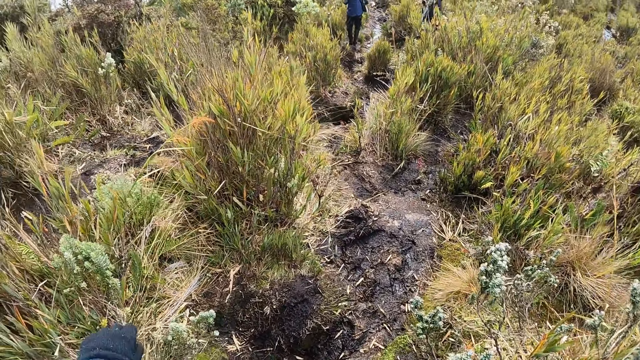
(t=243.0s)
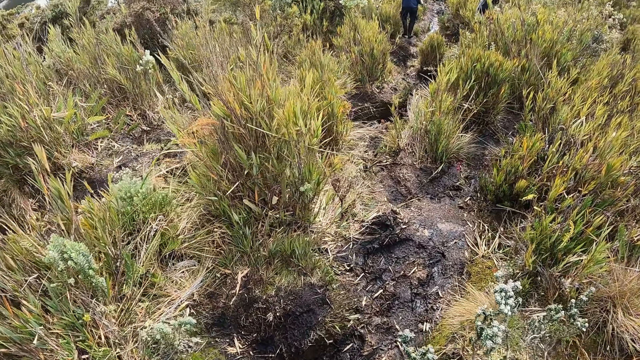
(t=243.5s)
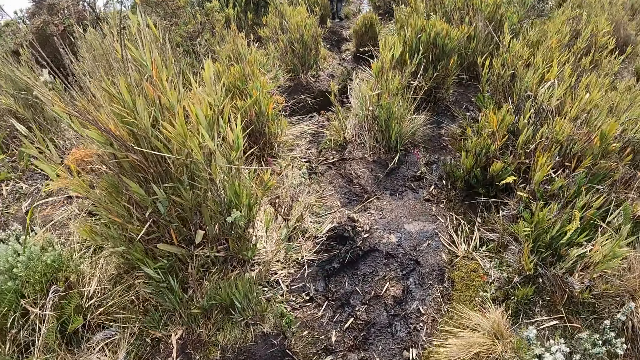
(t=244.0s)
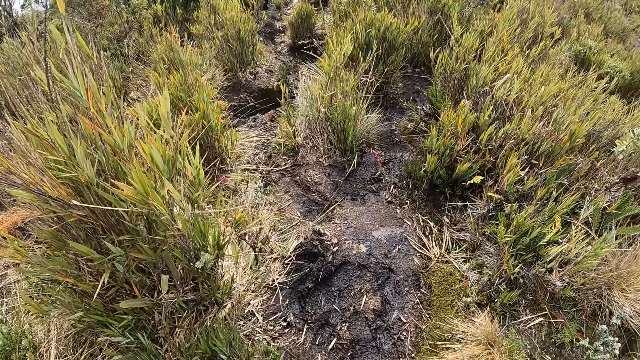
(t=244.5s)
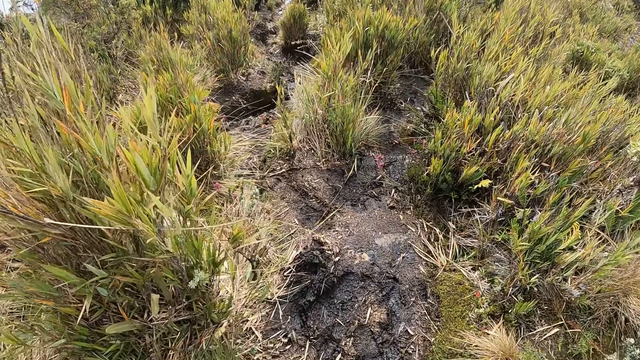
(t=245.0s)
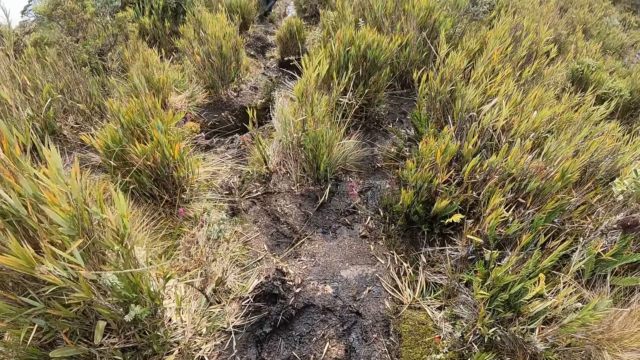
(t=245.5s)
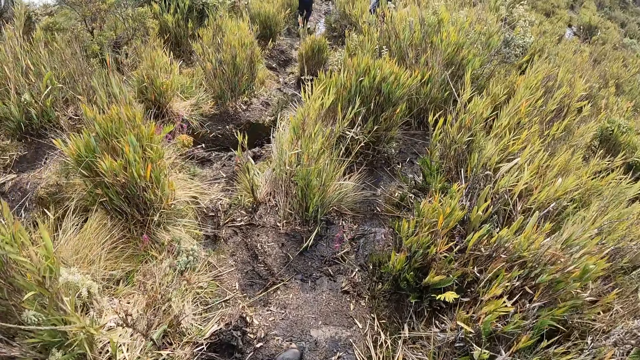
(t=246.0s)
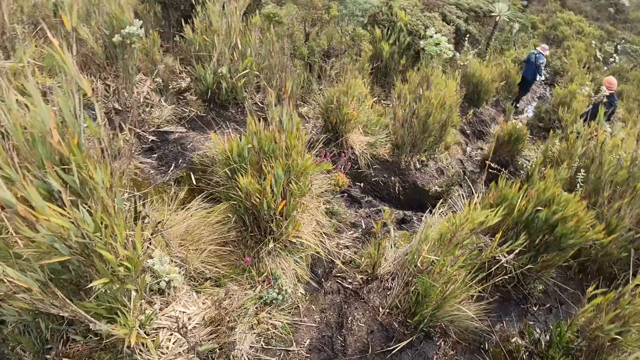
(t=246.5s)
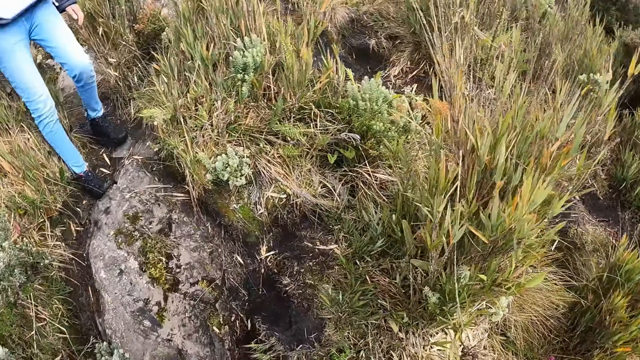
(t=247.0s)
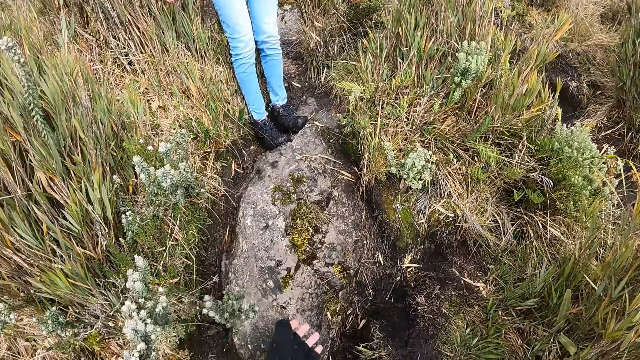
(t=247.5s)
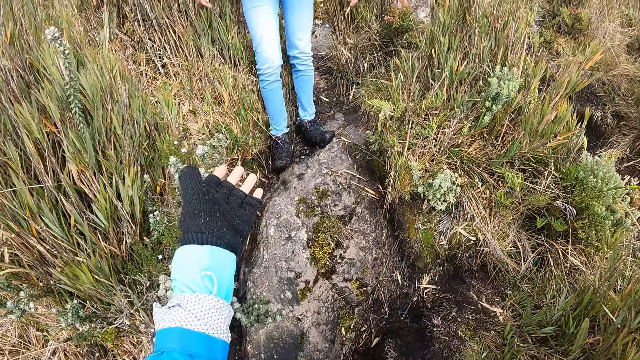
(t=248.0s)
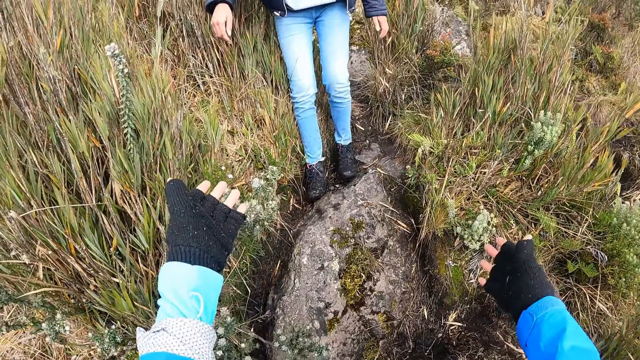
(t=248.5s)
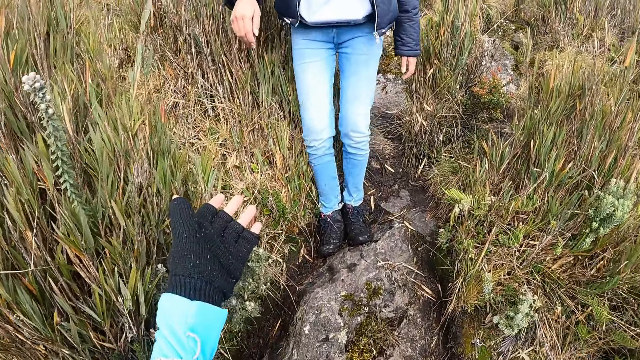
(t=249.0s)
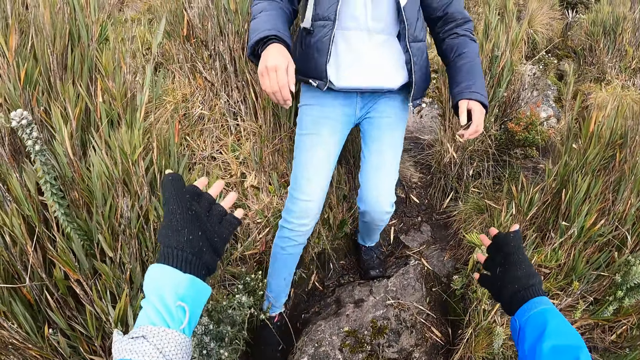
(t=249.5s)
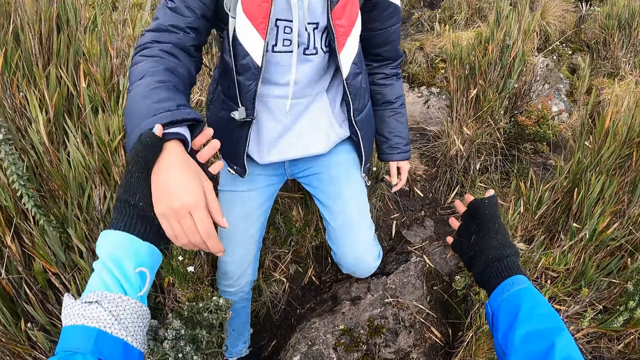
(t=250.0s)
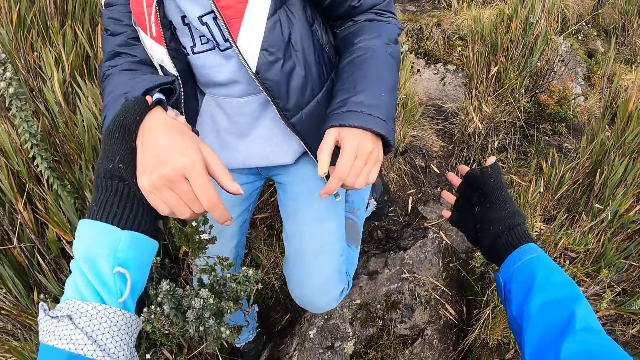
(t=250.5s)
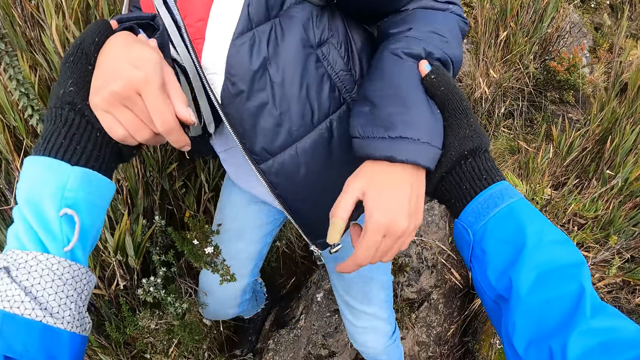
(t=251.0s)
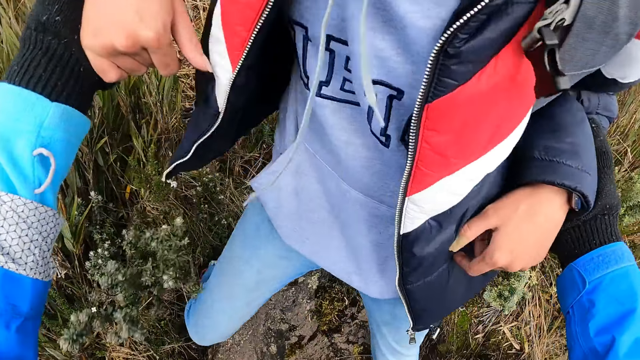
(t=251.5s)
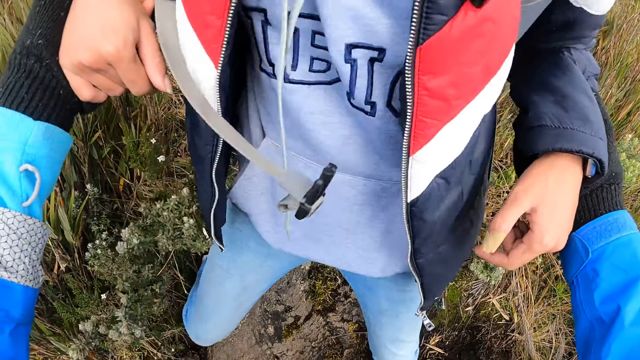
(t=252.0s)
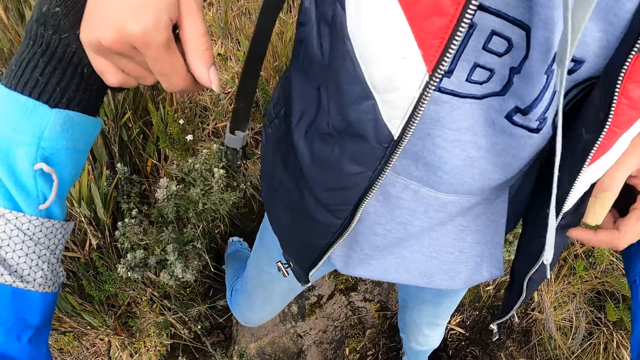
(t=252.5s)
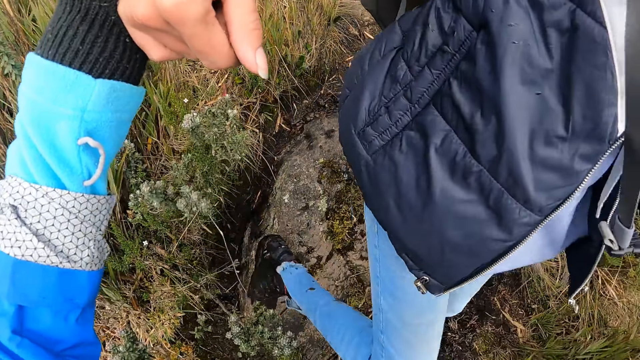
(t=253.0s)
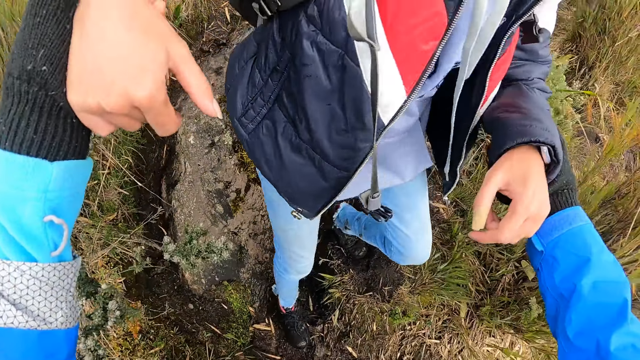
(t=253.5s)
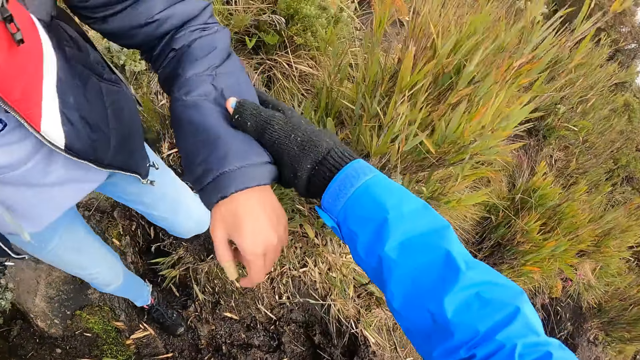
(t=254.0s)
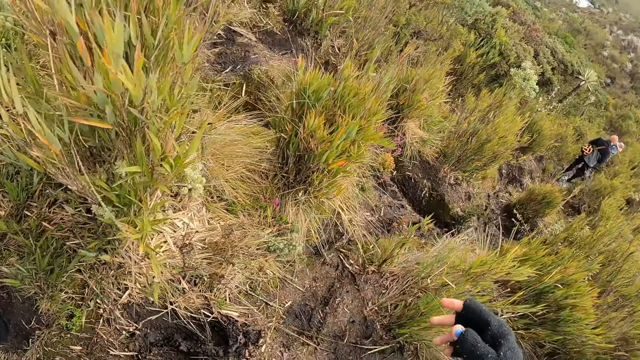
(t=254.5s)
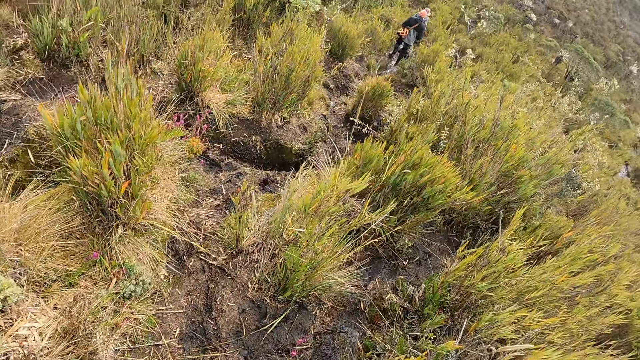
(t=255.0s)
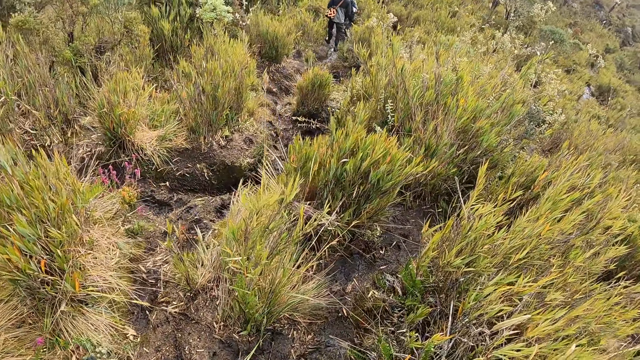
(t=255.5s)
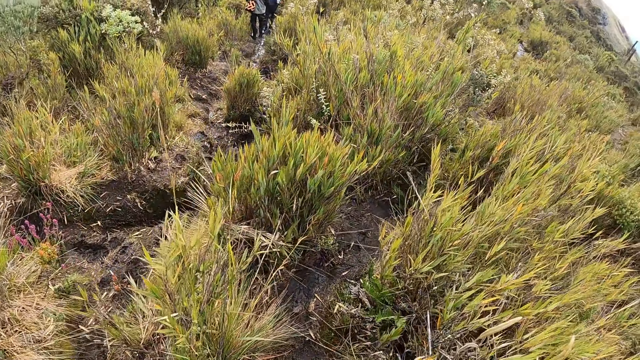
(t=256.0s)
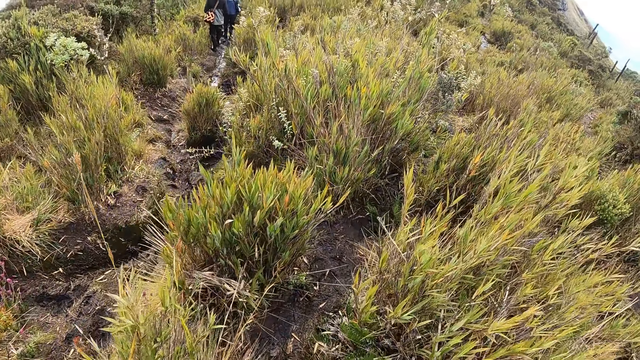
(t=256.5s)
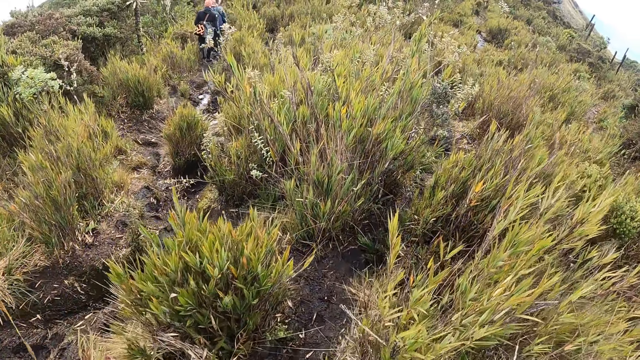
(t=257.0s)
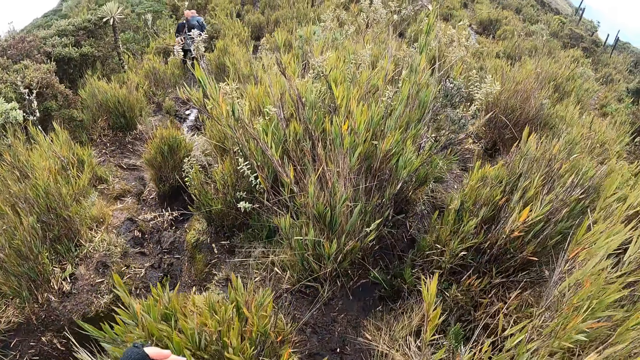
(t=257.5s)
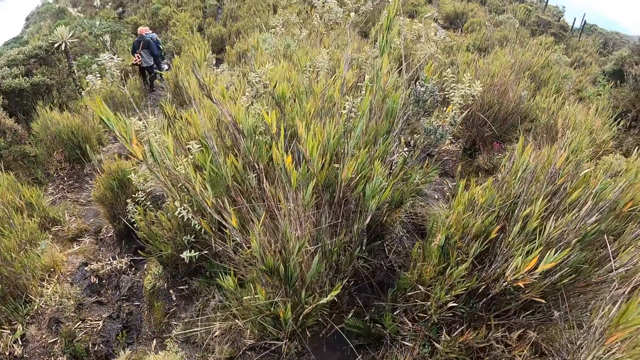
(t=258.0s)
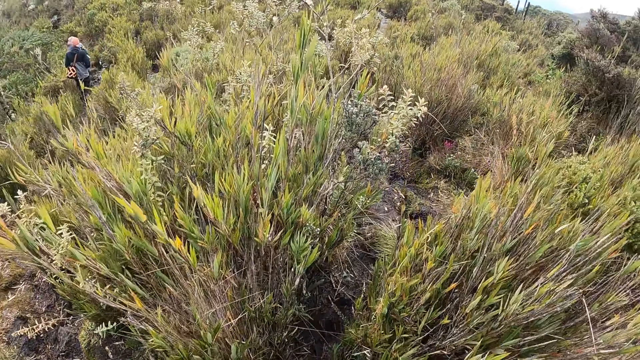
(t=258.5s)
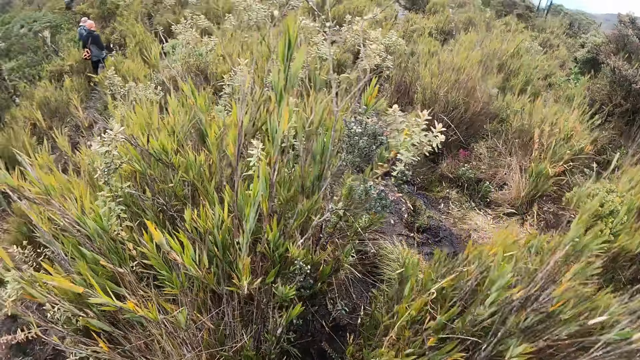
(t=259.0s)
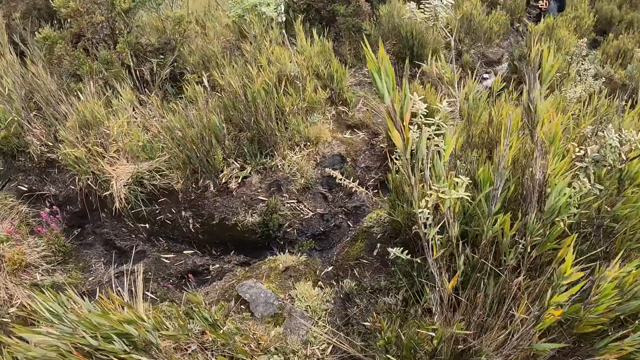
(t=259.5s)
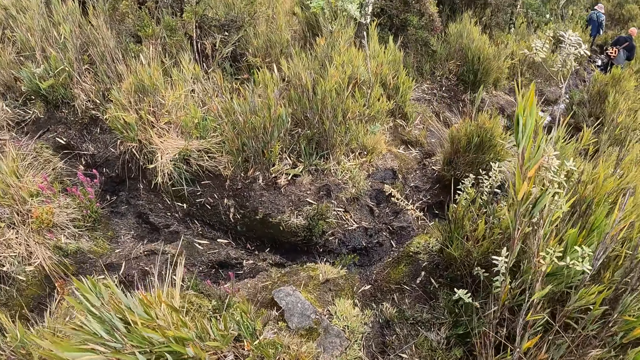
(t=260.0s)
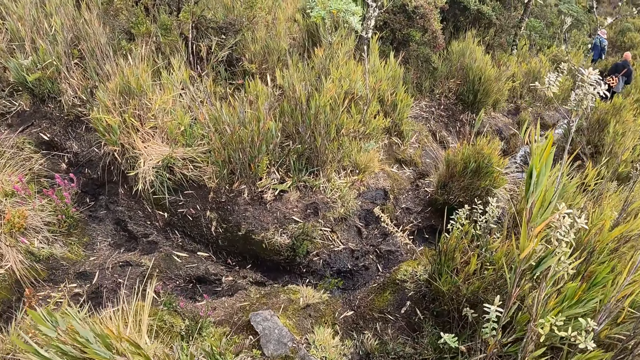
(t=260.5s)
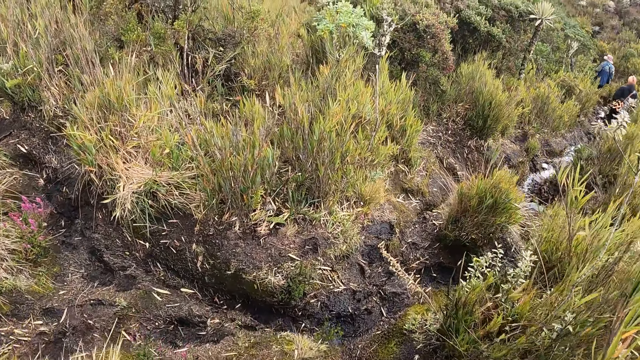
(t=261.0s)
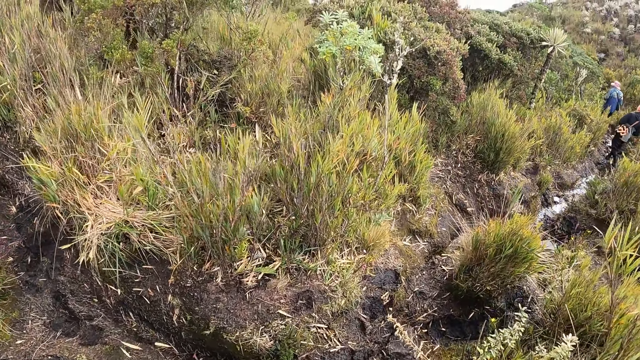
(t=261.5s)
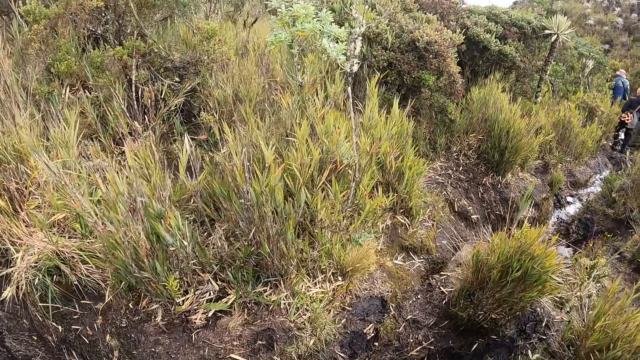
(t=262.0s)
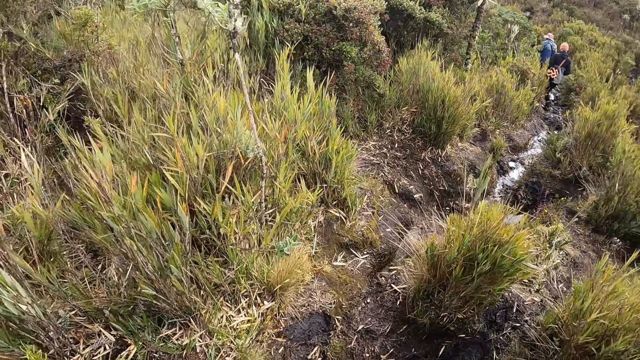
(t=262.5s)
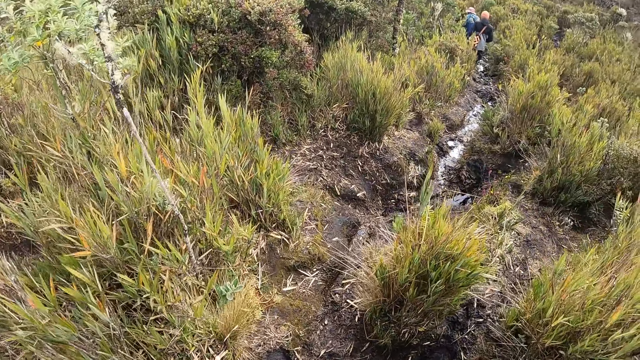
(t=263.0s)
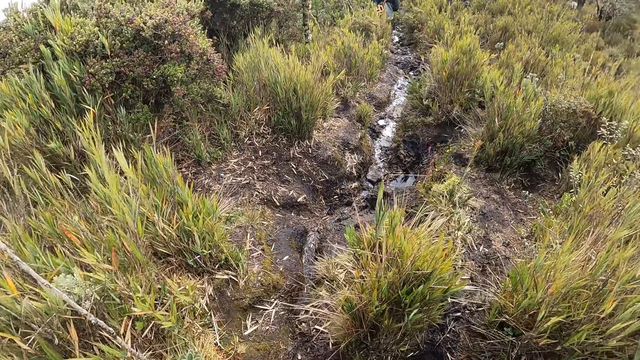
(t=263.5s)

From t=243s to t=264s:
The camera wearer walks down the dam. He takes the hands of a woman with his hands. He helps the woman down the bush. He walks with a group of people in the bush. He walks towards the dam.
